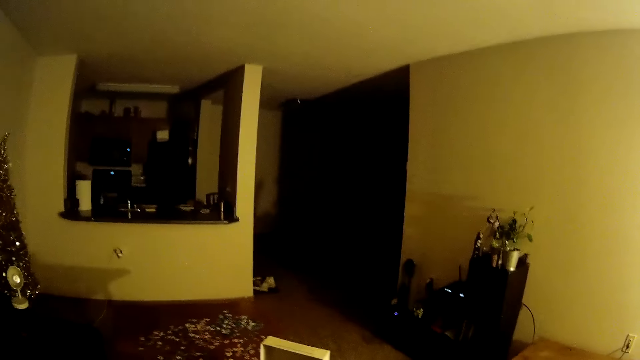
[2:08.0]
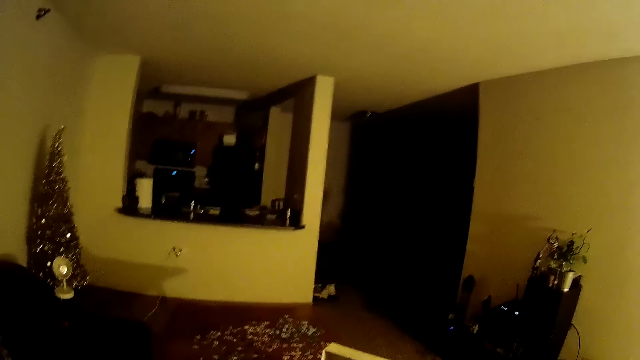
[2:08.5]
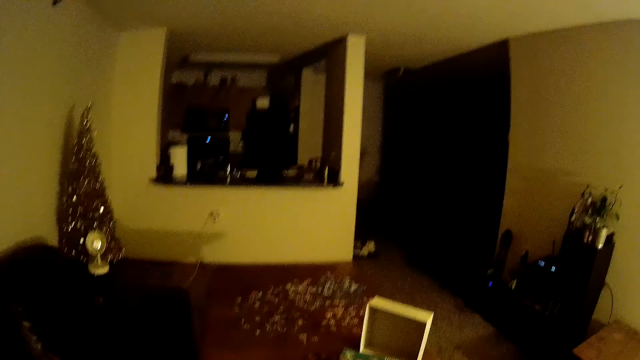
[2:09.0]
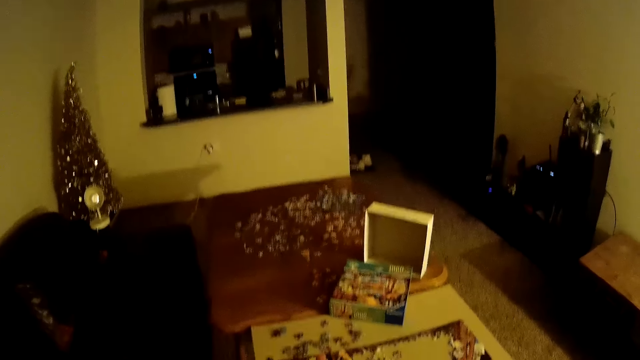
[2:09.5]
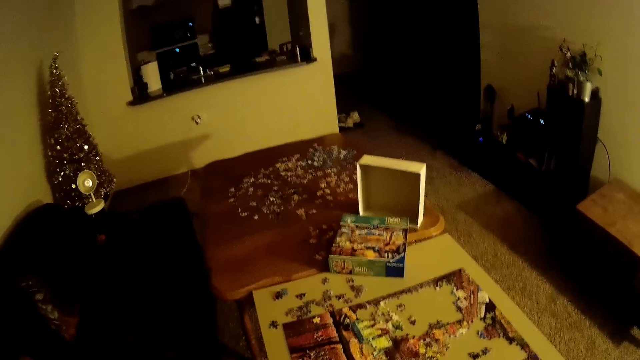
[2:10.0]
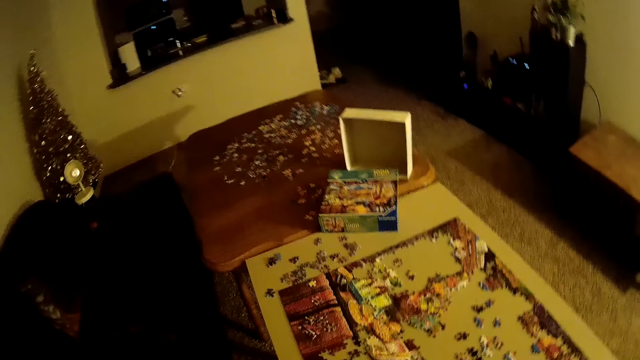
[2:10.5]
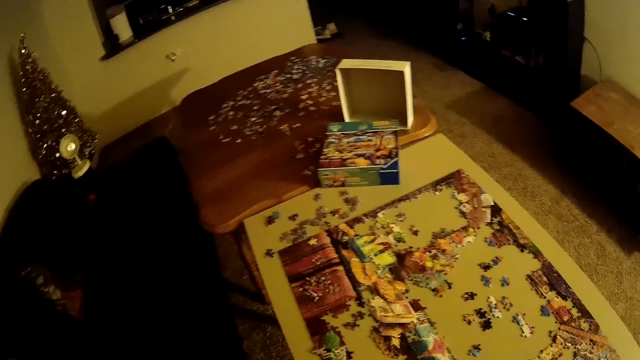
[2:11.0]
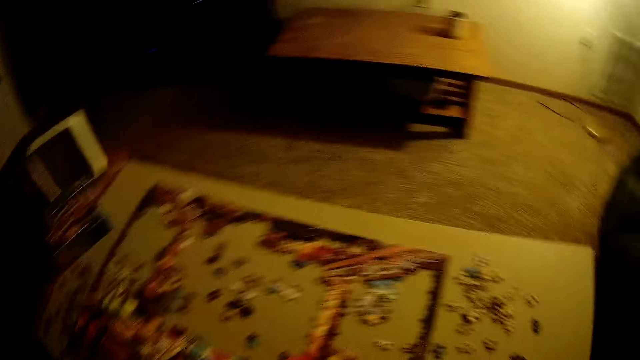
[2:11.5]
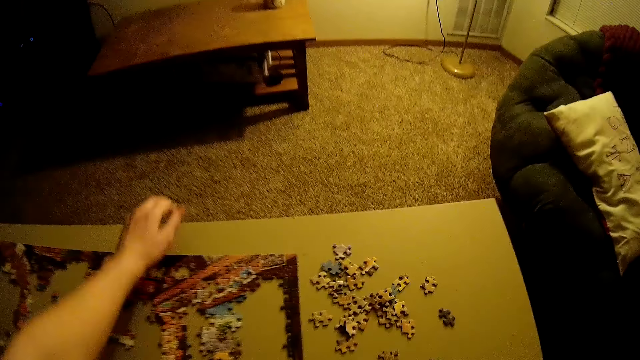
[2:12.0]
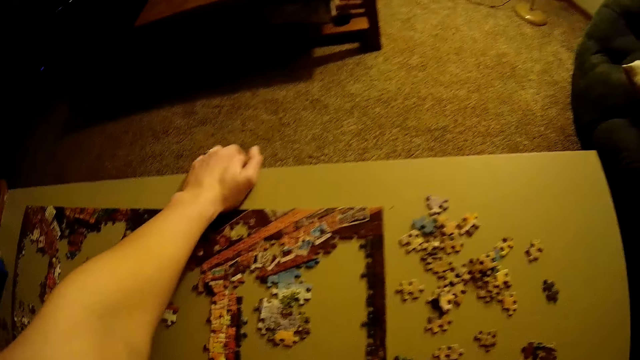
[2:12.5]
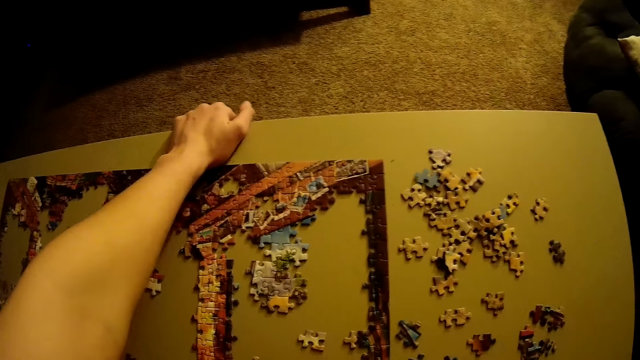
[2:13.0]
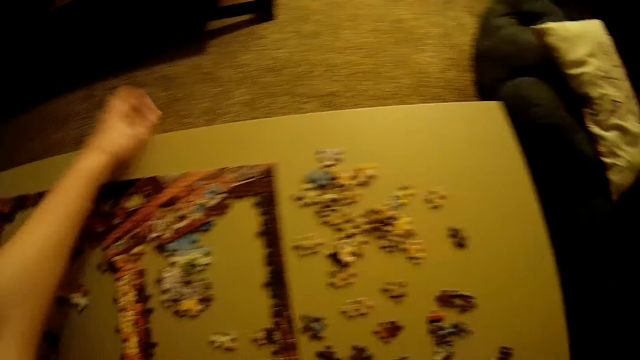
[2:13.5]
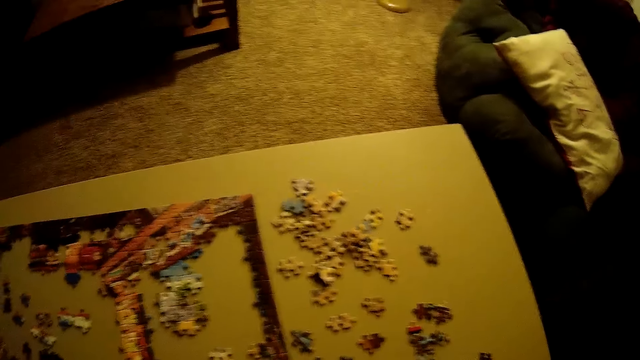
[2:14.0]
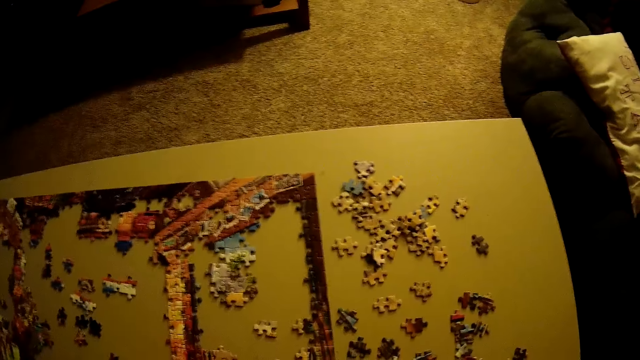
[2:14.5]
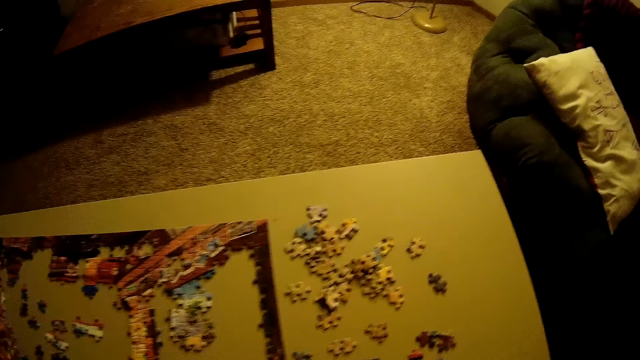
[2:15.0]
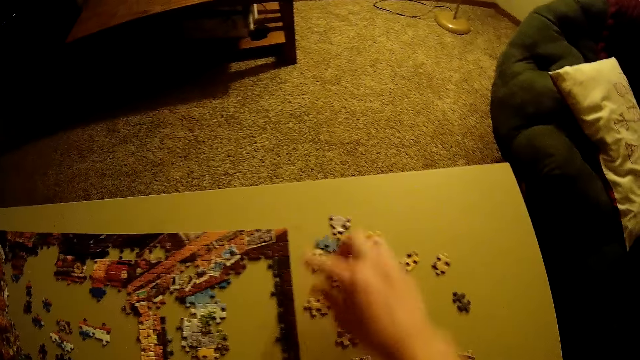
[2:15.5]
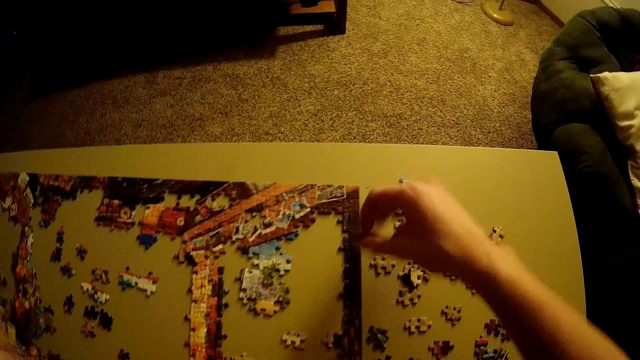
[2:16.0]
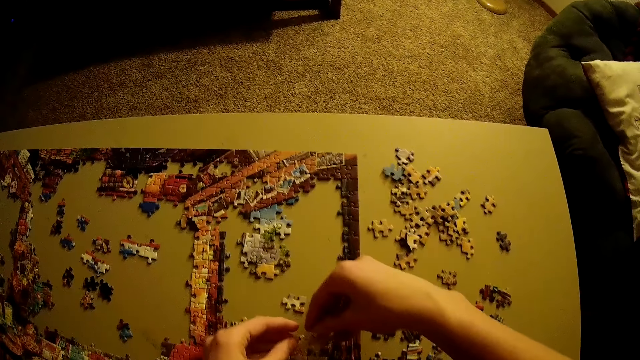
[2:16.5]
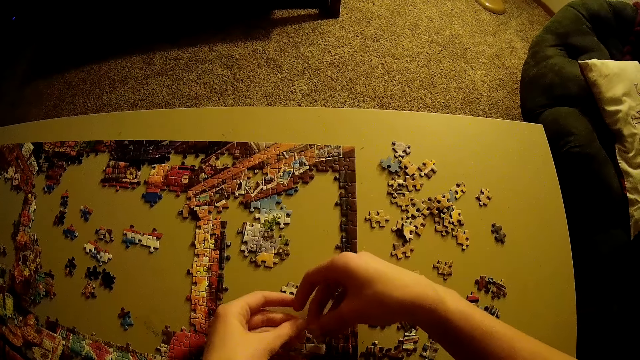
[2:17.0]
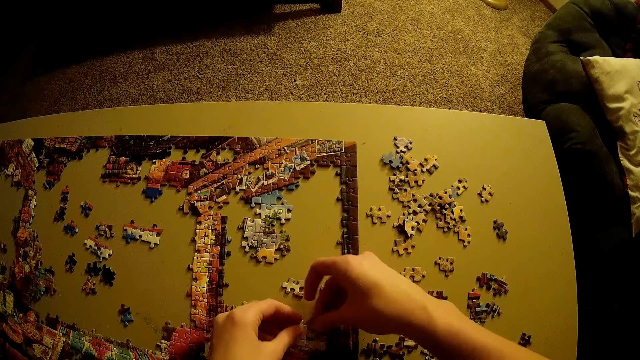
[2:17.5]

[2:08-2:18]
The camera wearer moves the table. He places his left arm on the table edge. He raises his hand. He touches his head with his left hand. He arranges the puzzle. He picks up a puzzle piece.

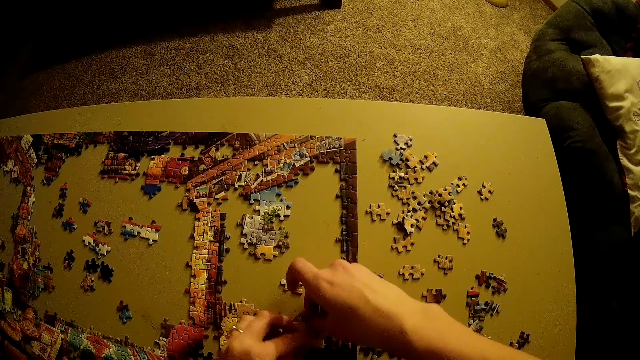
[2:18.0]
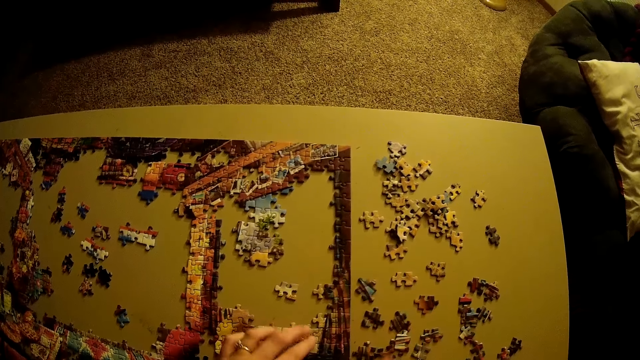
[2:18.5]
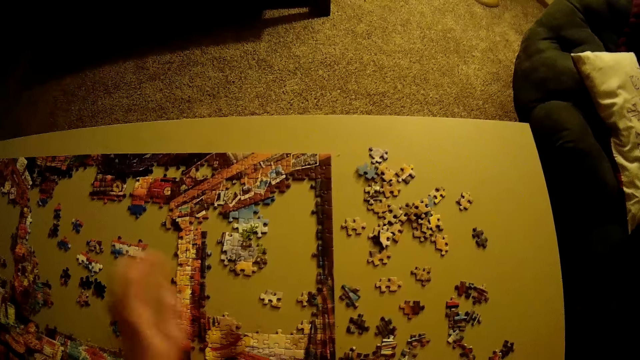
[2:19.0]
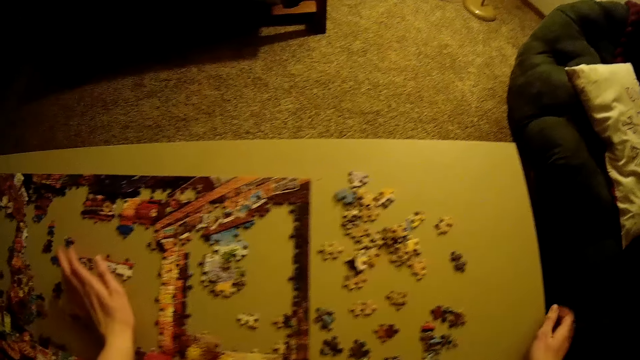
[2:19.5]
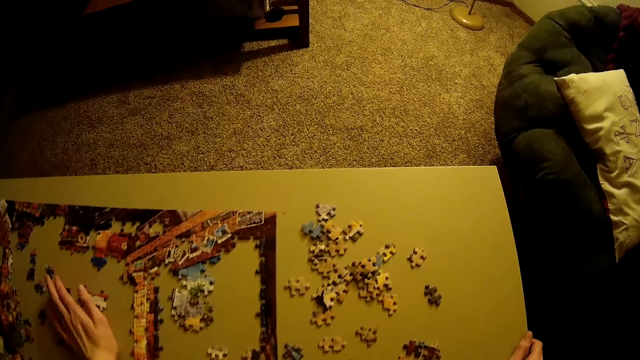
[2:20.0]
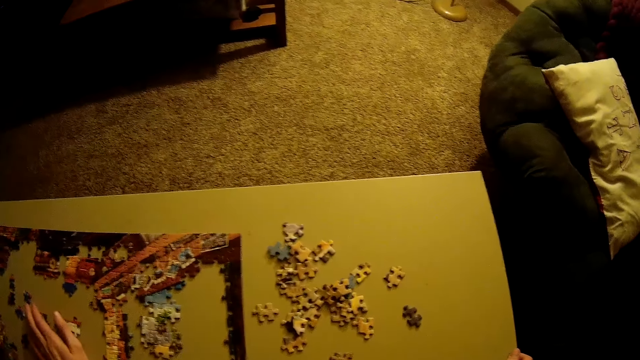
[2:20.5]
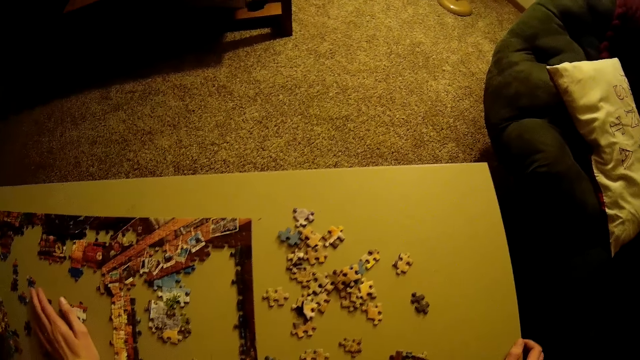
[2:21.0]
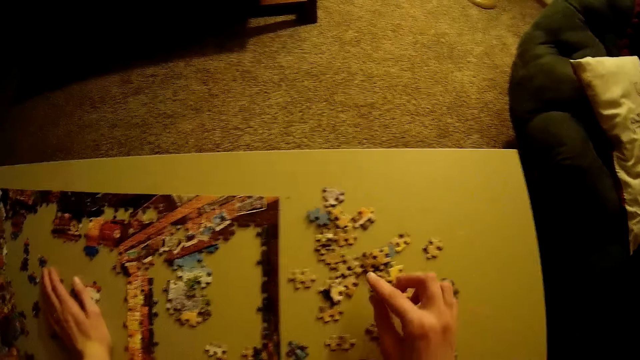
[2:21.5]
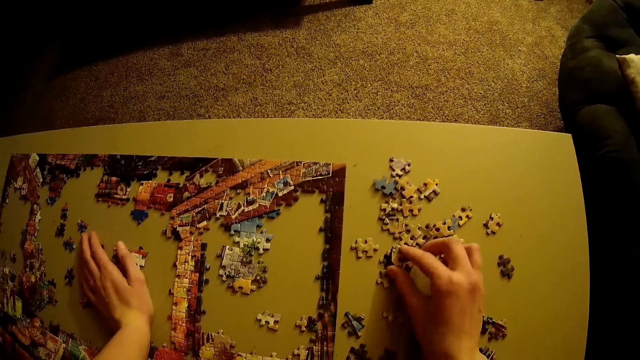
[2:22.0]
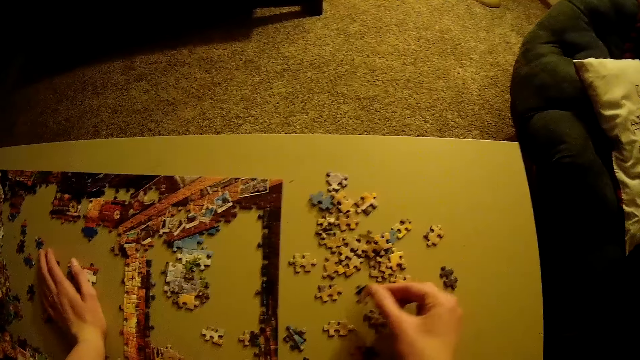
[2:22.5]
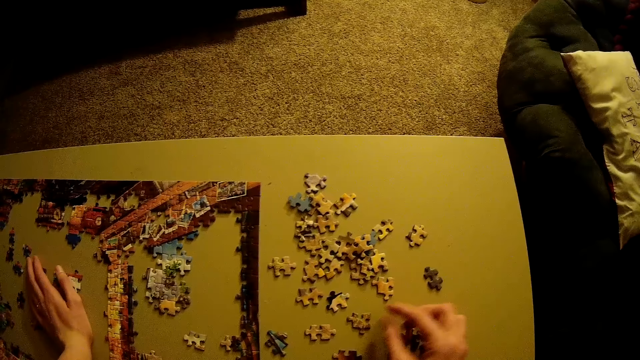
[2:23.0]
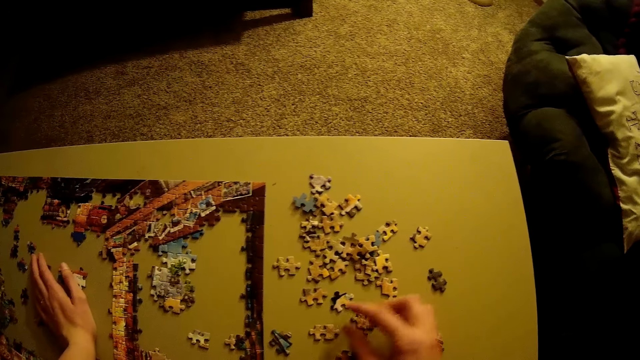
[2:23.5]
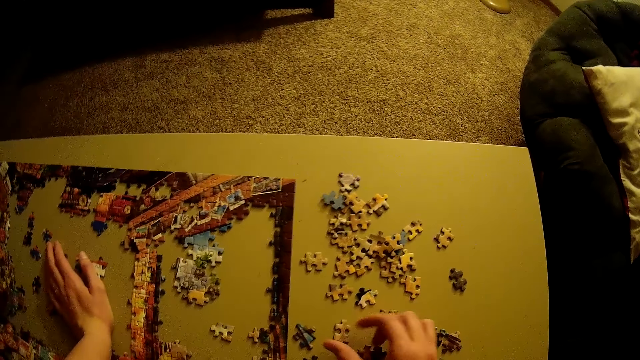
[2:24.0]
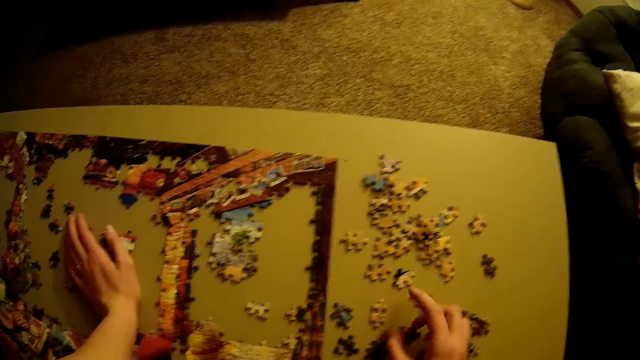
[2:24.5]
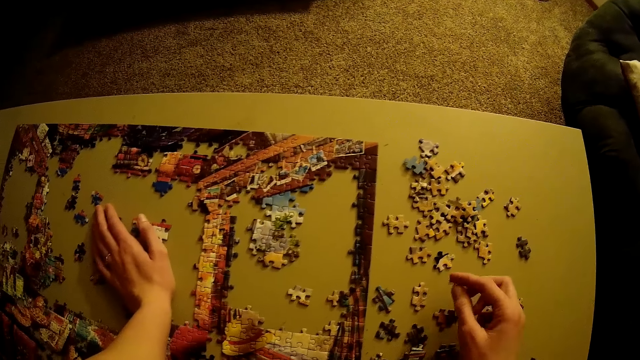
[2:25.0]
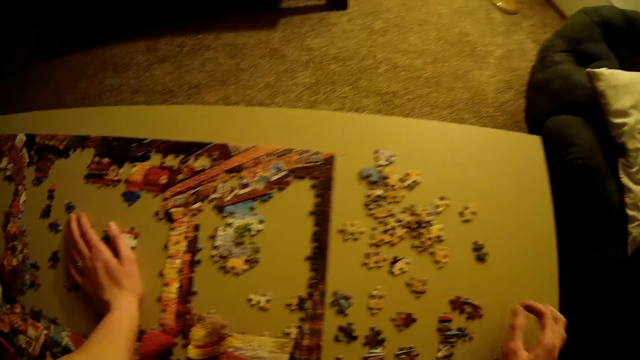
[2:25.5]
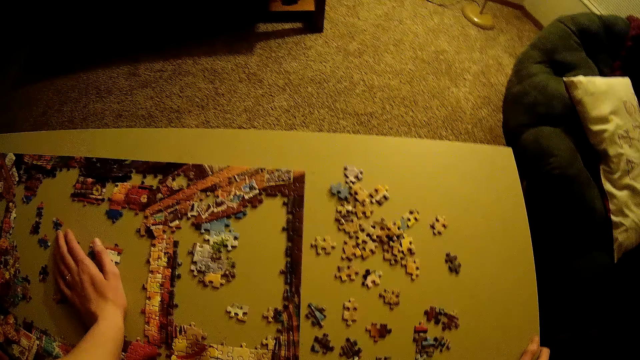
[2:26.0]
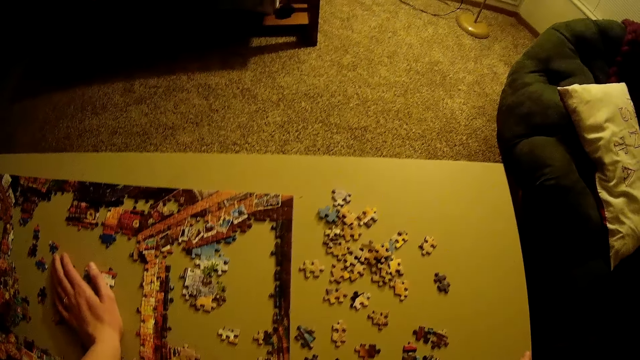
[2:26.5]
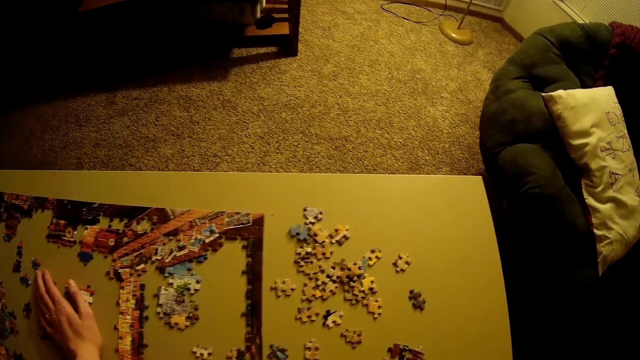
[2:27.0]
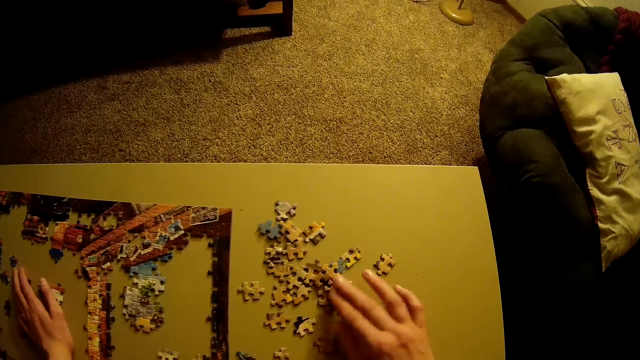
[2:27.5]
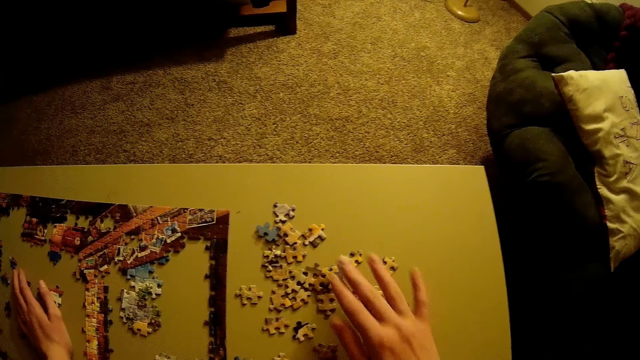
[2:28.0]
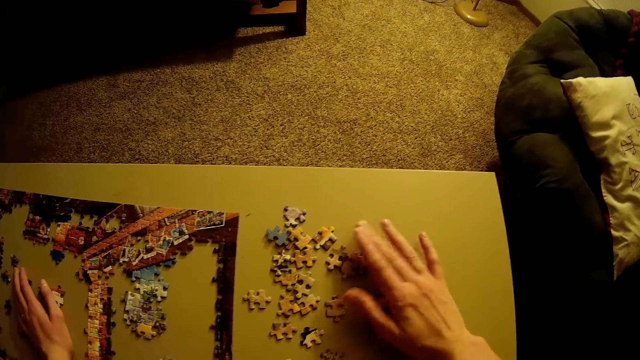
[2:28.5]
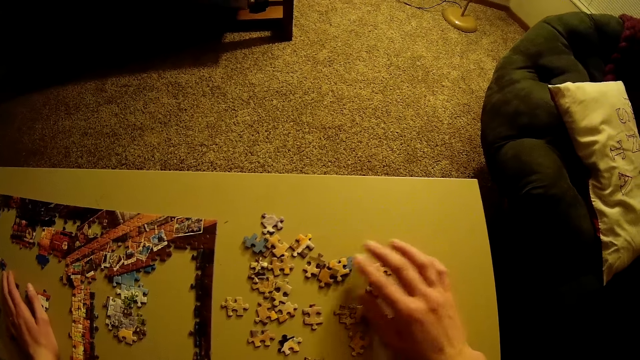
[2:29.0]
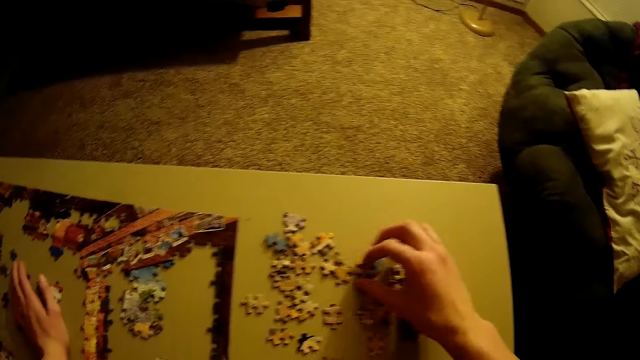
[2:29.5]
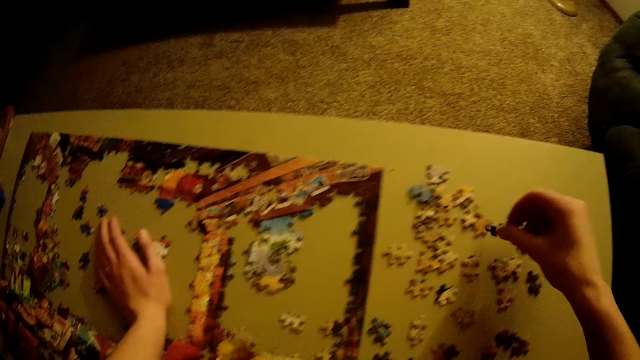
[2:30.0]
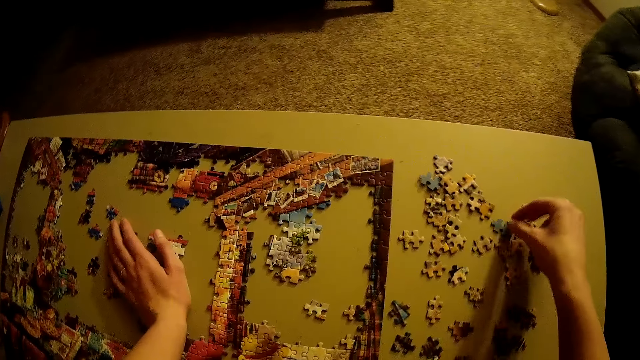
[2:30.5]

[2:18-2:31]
The camera wearer fits the puzzle piece in the jigsaw puzzle. He places his hand on the table. He rests both hands on the table. He picks up a puzzle piece. He places the puzzle piece on the table. He stares at the puzzle pieces. He spreads the puzzle pieces. He picks up a puzzle piece.
